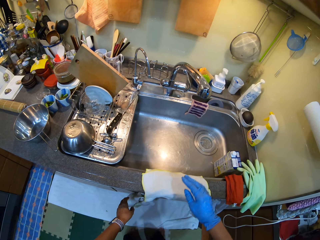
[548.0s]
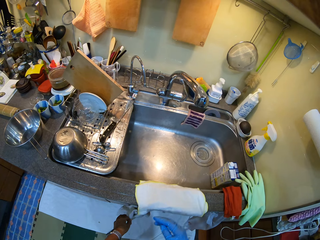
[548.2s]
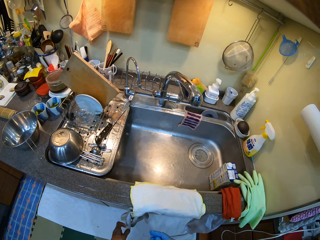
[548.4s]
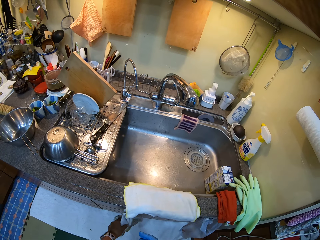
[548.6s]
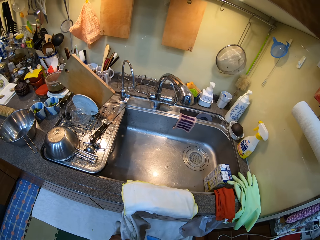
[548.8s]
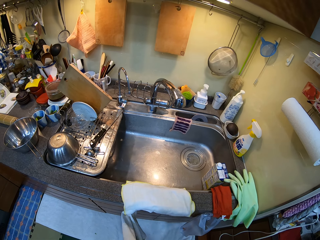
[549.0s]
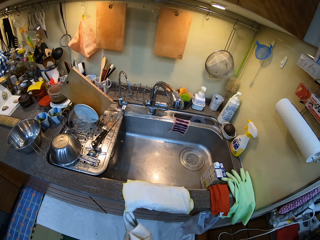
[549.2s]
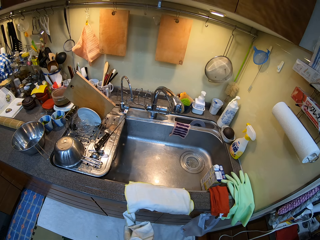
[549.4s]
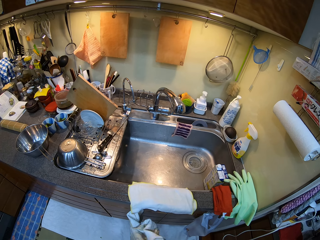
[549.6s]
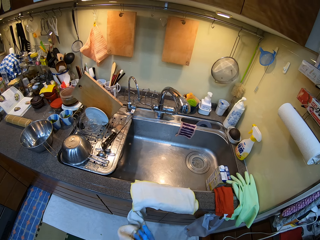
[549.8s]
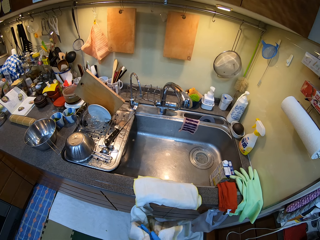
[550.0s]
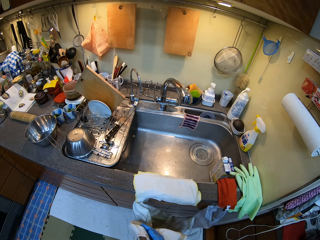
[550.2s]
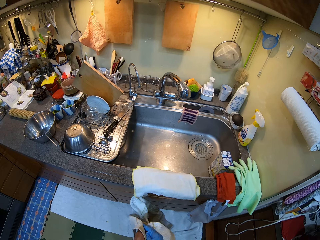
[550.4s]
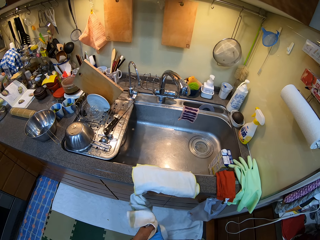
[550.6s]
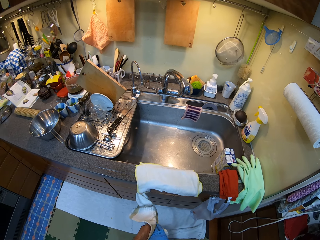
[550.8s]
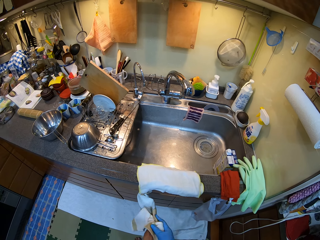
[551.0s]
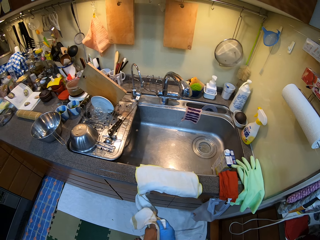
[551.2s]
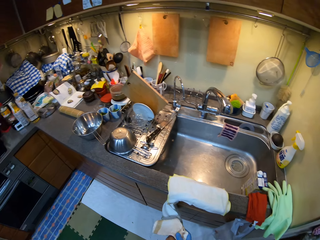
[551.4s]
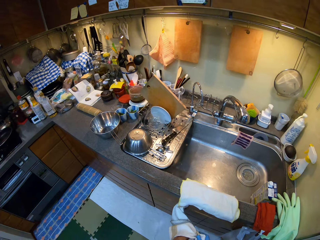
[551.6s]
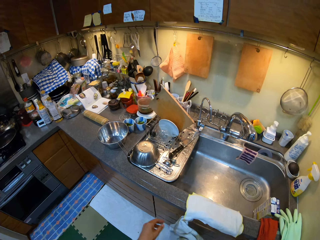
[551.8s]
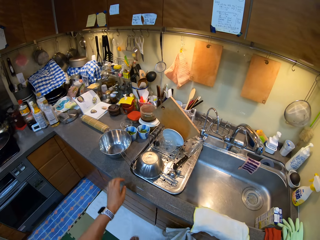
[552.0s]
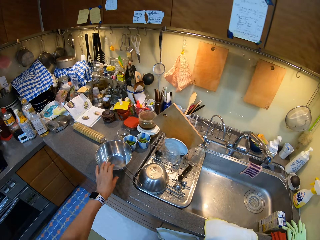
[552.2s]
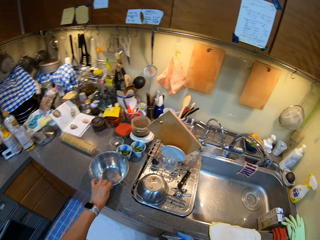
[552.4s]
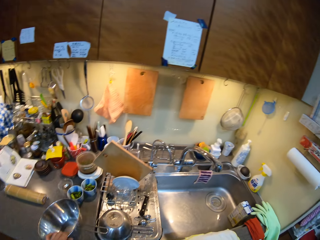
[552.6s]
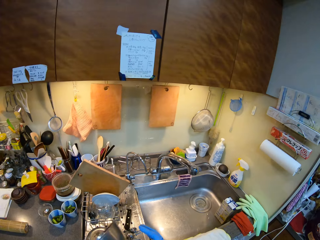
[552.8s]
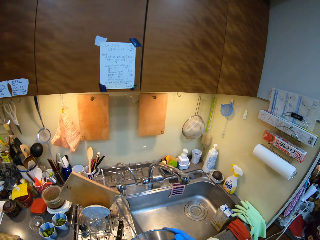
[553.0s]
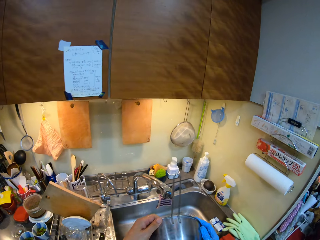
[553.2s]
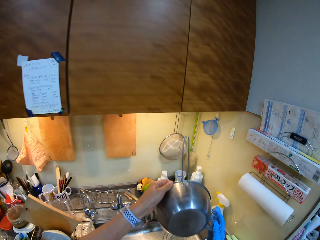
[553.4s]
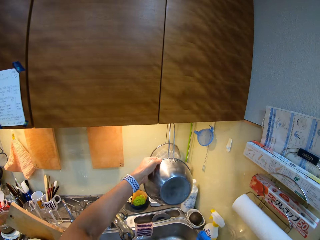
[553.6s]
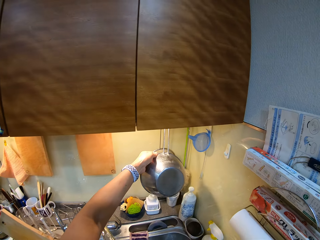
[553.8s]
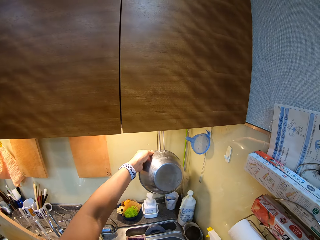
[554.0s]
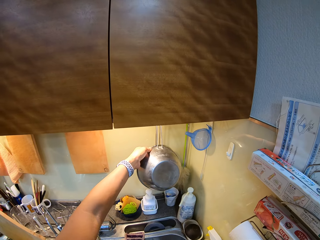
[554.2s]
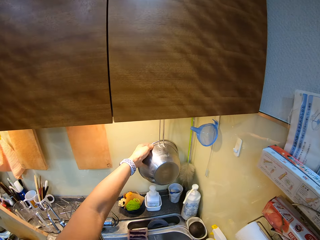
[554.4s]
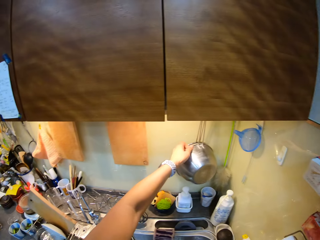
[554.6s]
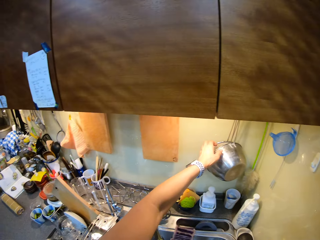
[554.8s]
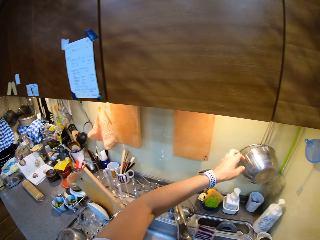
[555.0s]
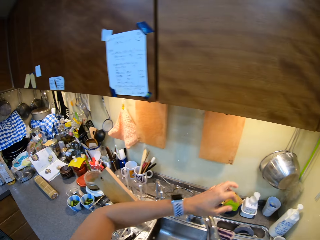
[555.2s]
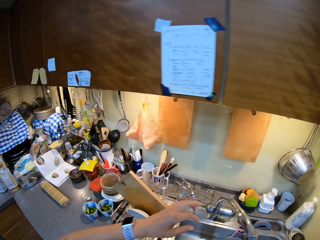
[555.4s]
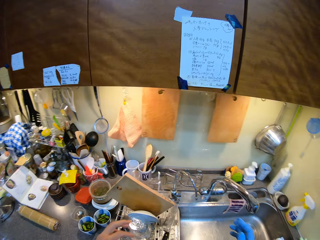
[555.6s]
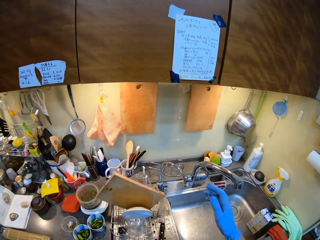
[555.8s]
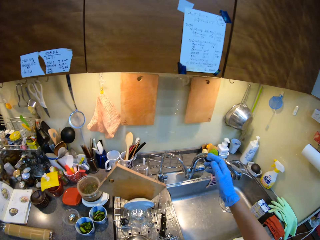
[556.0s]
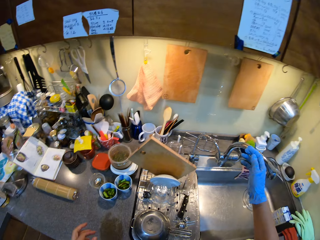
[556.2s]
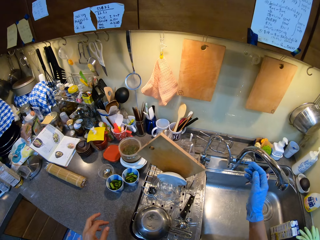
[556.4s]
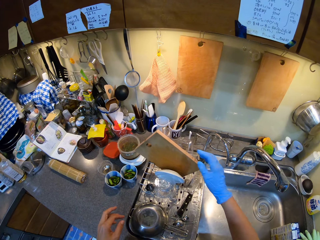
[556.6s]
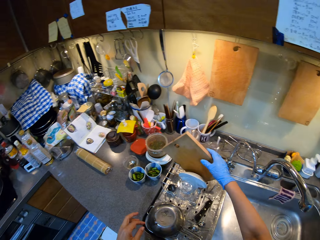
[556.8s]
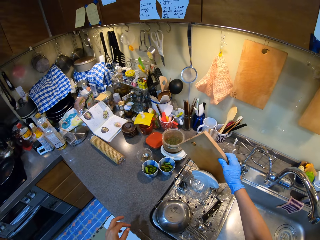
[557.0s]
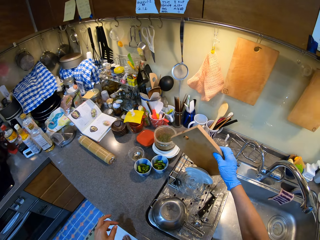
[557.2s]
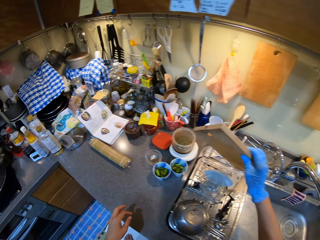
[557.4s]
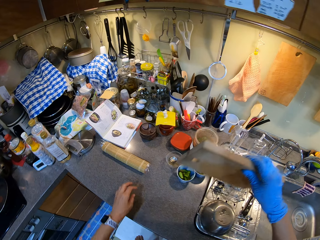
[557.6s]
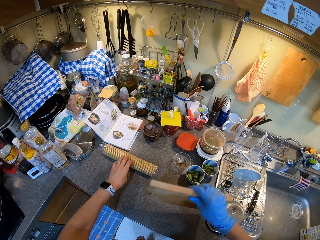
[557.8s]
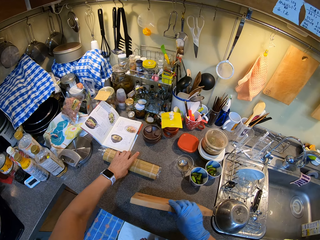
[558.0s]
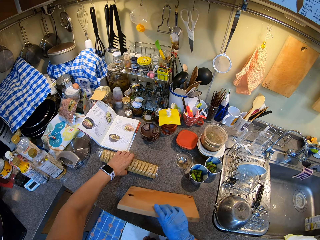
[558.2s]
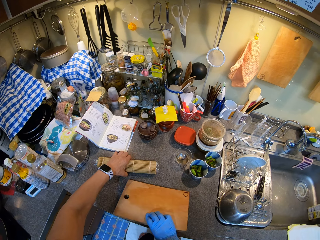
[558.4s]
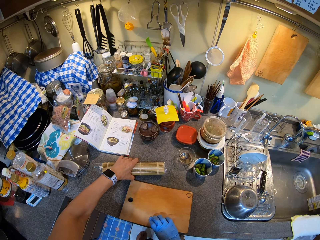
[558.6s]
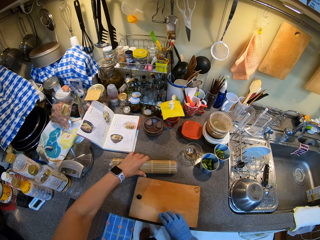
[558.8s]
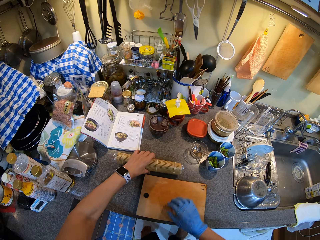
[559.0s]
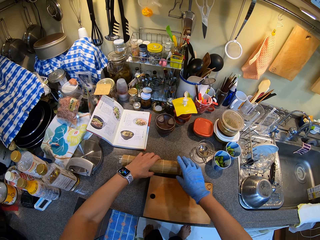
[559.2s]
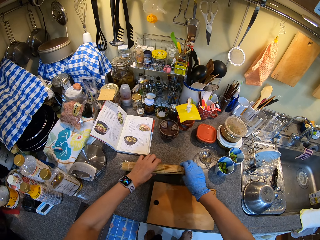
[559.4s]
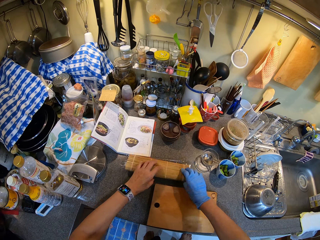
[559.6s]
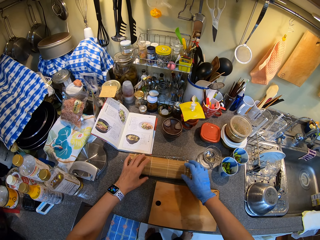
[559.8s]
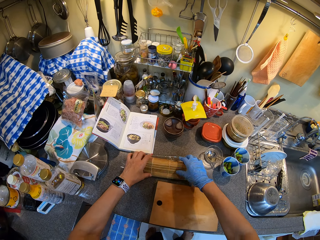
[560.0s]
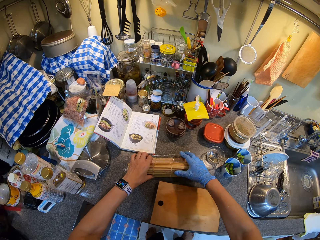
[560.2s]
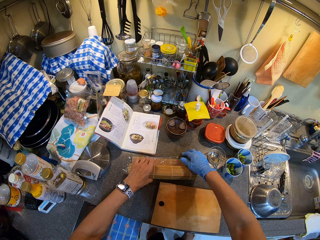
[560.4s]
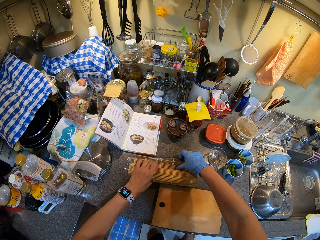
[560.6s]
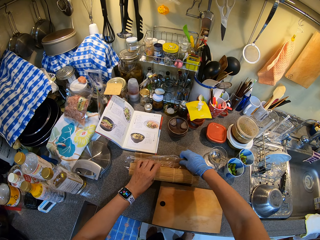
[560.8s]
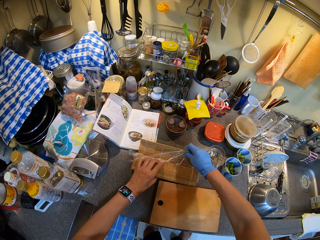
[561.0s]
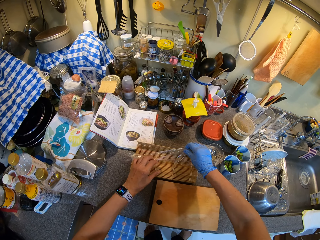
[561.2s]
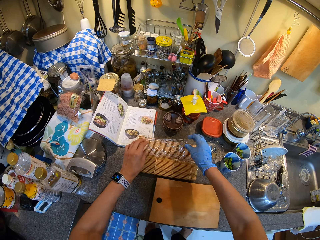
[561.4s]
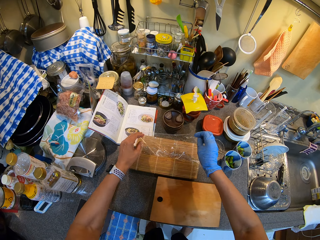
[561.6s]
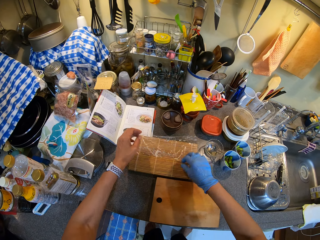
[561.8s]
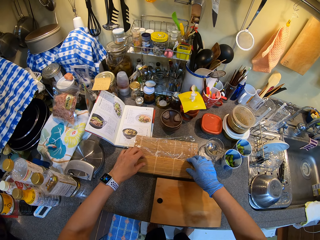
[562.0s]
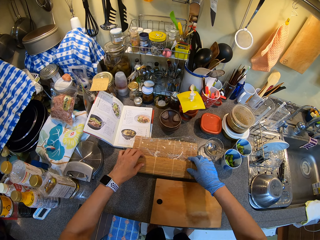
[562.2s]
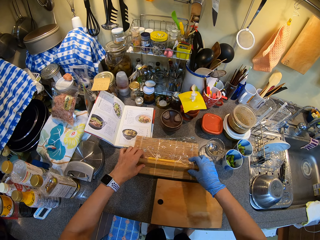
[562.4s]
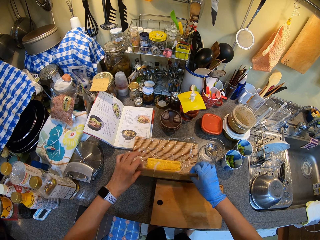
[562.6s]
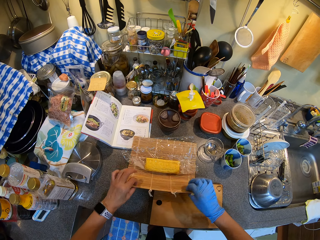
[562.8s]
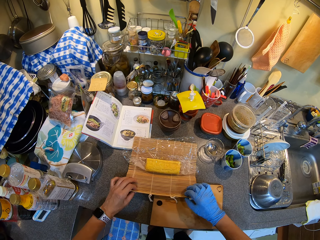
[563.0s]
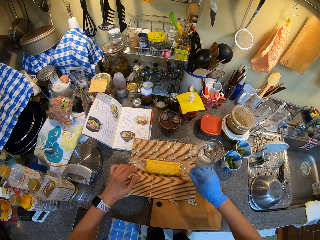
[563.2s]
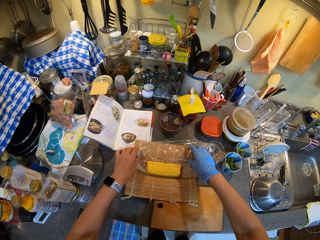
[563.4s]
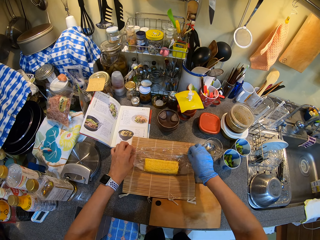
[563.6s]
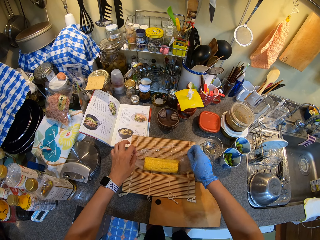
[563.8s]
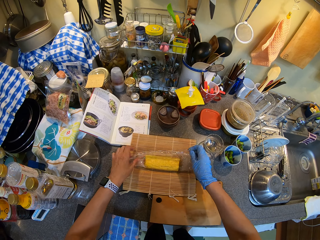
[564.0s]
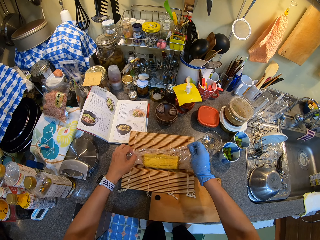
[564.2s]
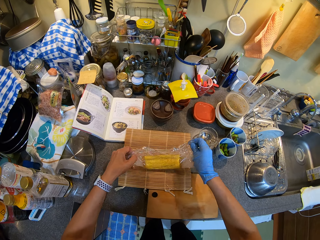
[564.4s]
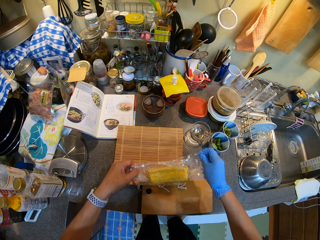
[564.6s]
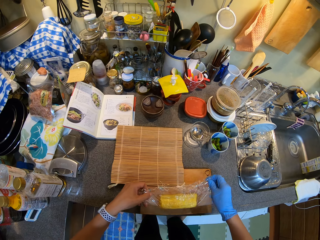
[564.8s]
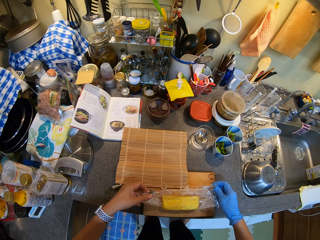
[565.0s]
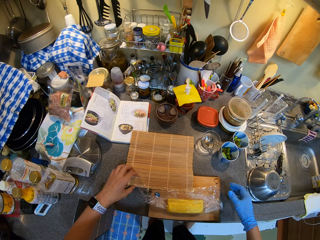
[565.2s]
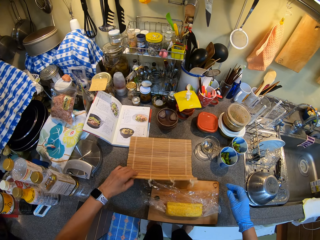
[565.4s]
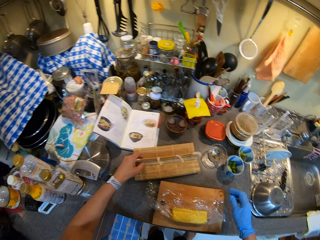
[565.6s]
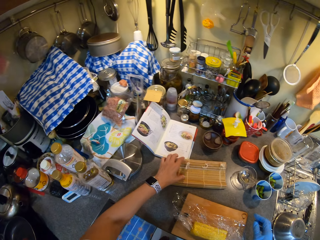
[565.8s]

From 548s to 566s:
The camera wearer wipes hands with a towel. They pick a pot and put the cooking pot on the rack. They pick the chopping board and put the chopping board on the sink counter top. They put something on the chopping board. They unwrap something.

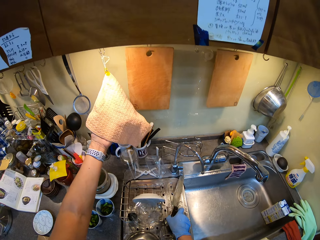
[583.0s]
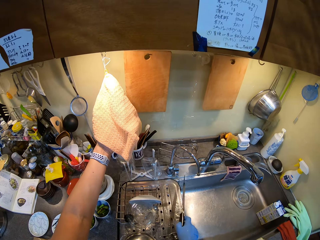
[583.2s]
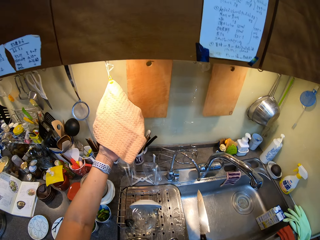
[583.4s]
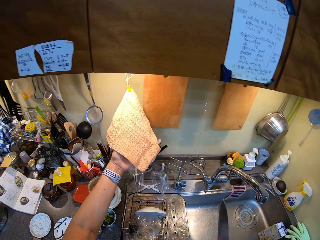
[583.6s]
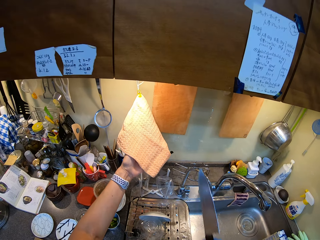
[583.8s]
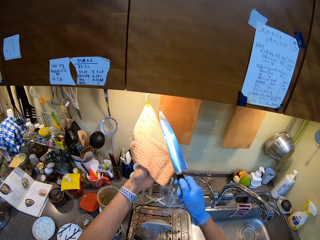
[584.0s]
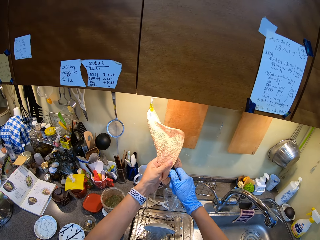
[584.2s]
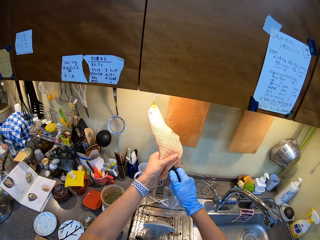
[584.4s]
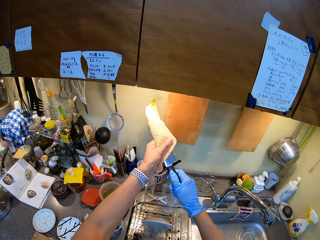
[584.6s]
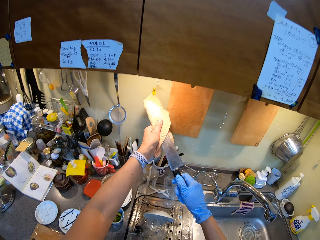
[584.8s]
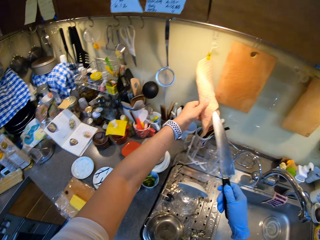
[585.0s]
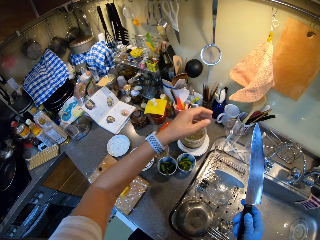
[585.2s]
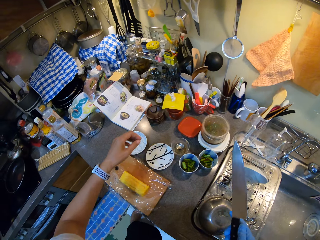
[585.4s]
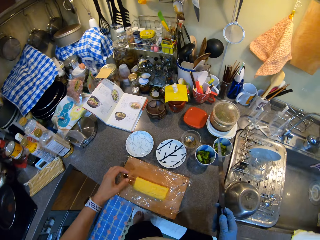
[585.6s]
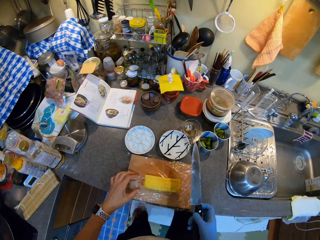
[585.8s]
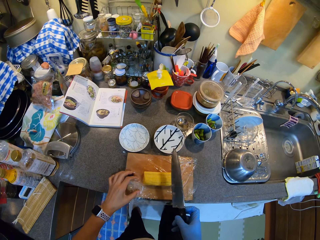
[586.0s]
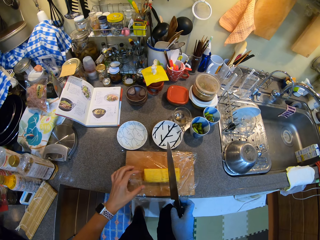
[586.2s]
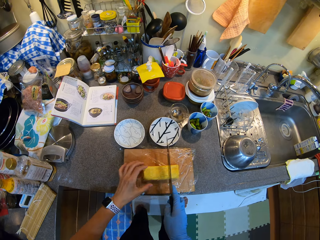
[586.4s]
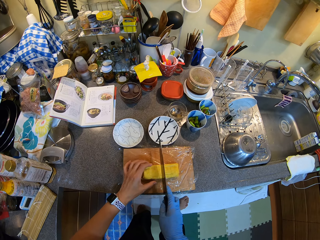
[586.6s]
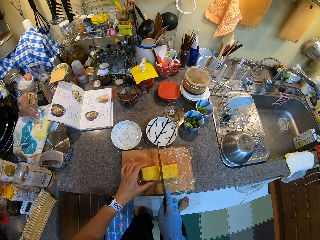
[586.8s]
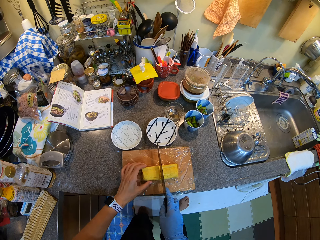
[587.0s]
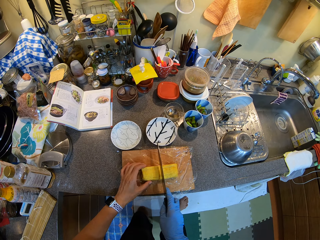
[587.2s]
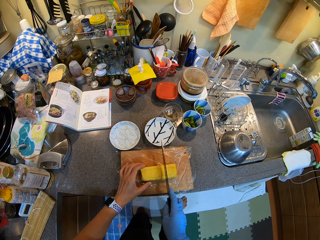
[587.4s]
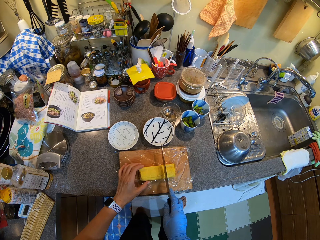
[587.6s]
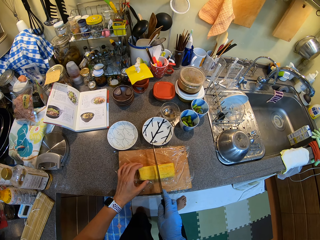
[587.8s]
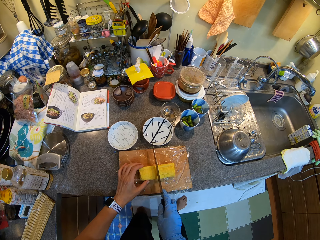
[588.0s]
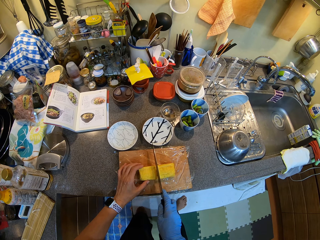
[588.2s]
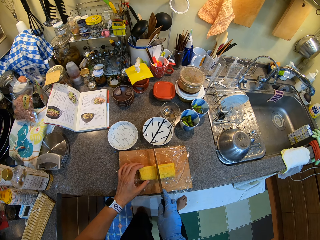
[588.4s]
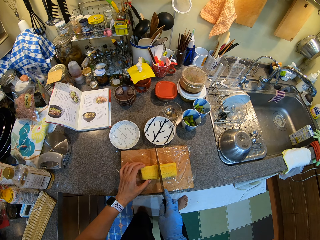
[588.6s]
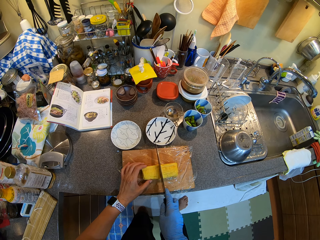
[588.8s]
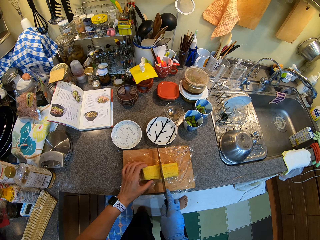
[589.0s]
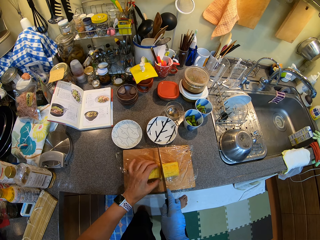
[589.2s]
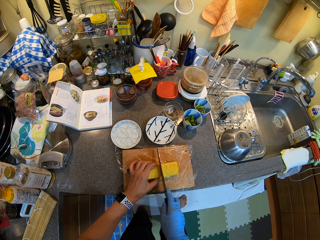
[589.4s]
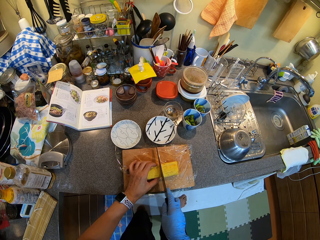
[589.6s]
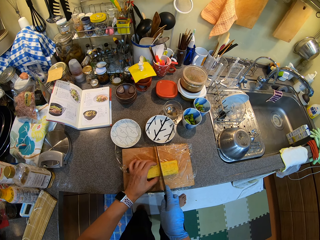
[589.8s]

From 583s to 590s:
The camera wearer picks up a knife. They wipe the knife with a towel. They cut something with the knife.
